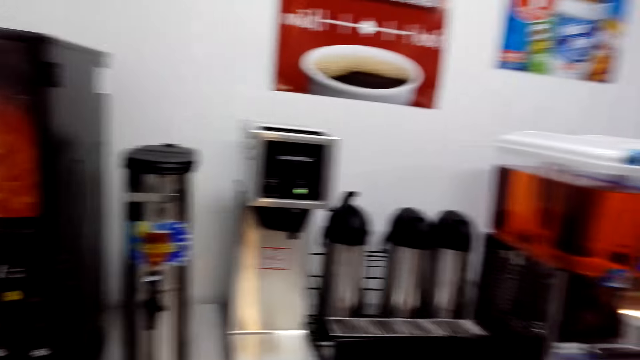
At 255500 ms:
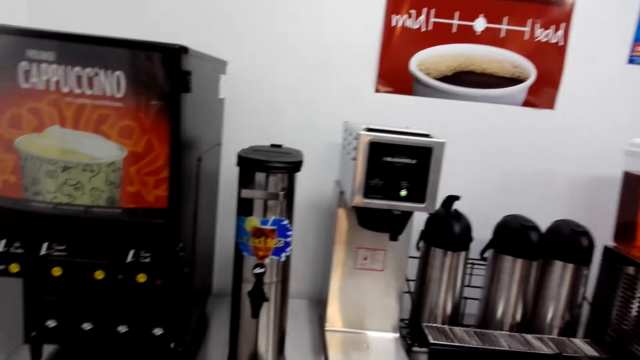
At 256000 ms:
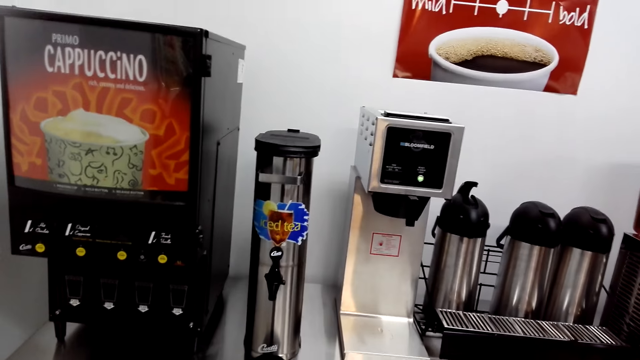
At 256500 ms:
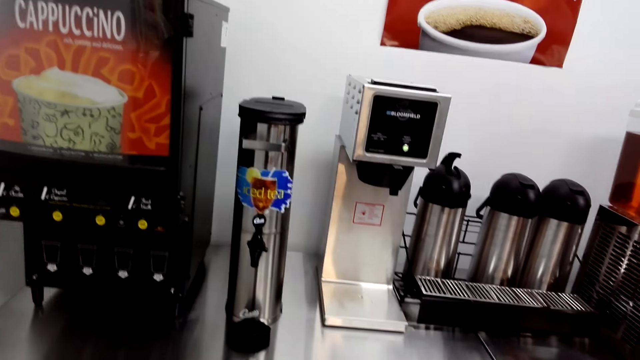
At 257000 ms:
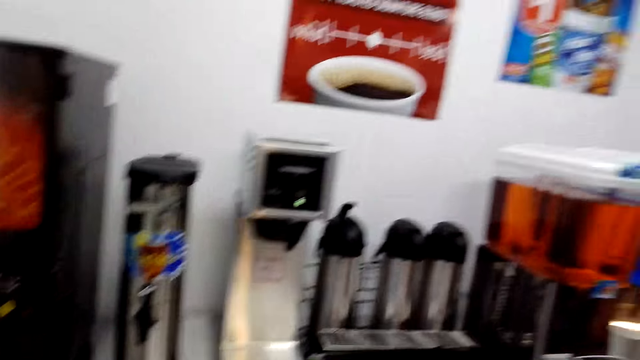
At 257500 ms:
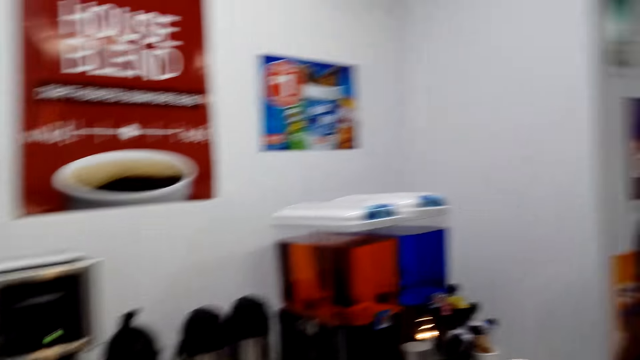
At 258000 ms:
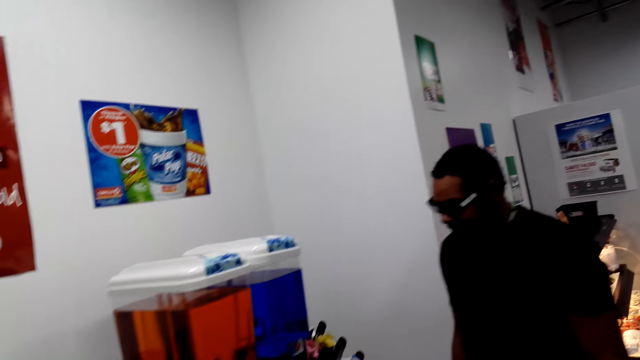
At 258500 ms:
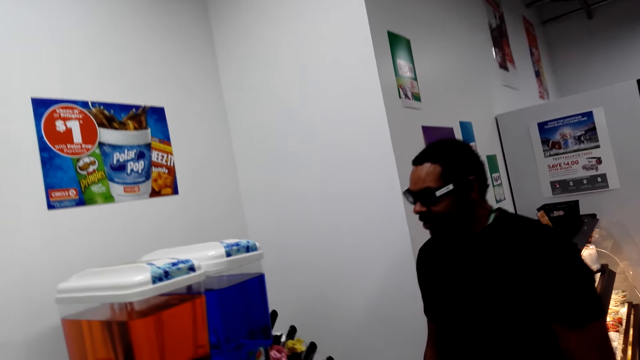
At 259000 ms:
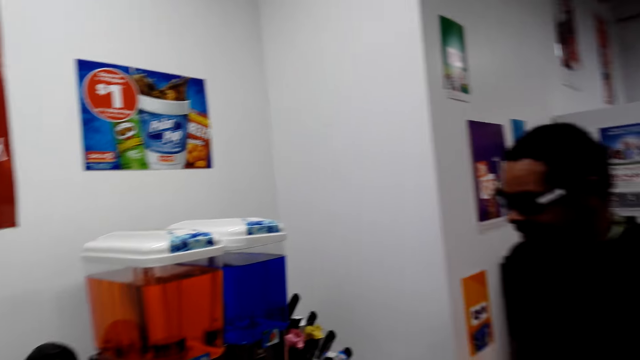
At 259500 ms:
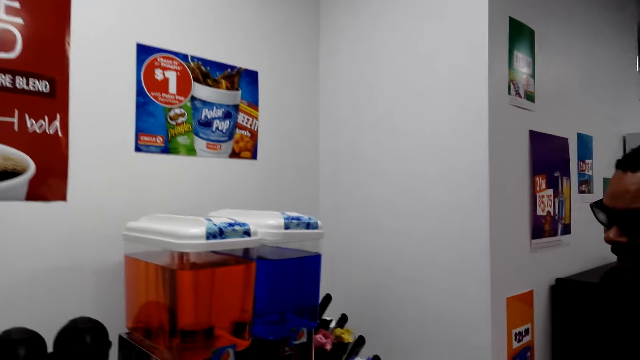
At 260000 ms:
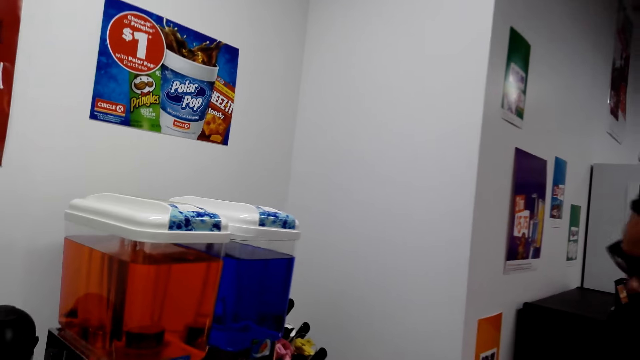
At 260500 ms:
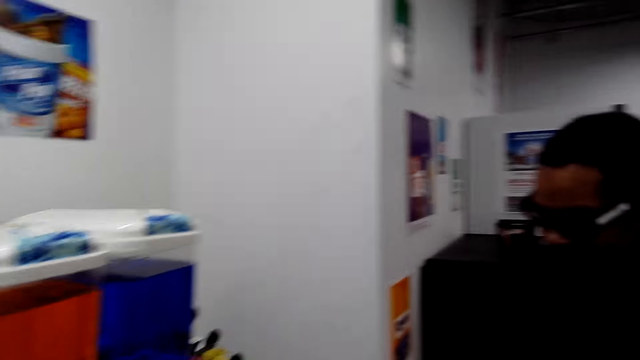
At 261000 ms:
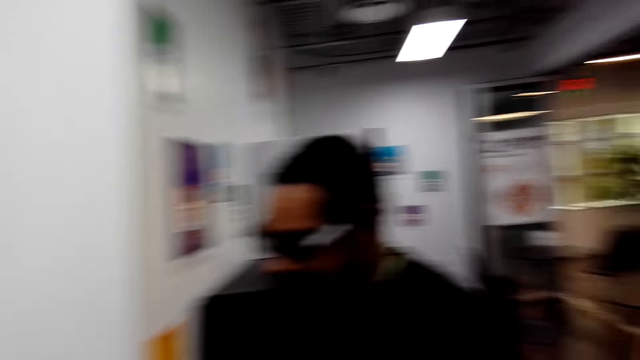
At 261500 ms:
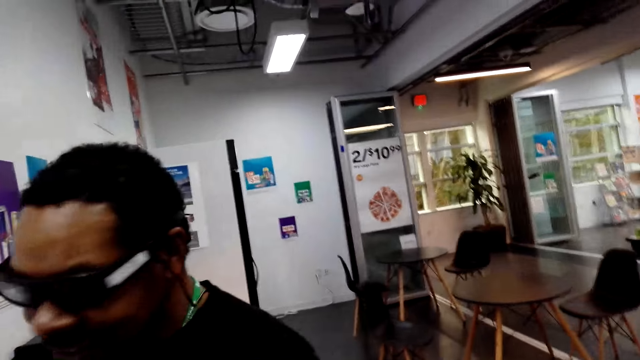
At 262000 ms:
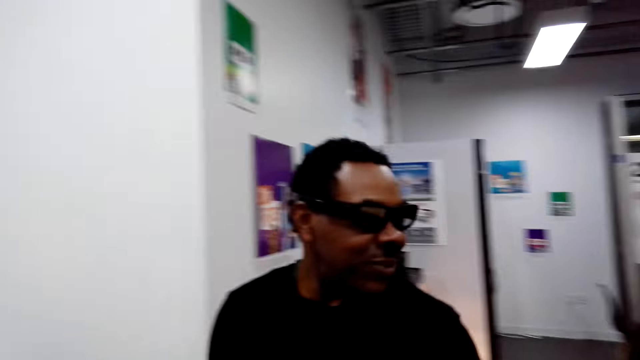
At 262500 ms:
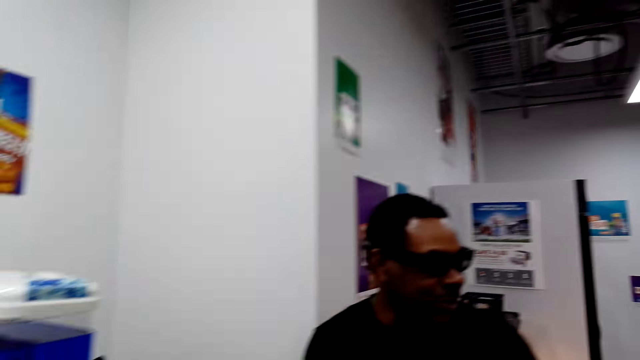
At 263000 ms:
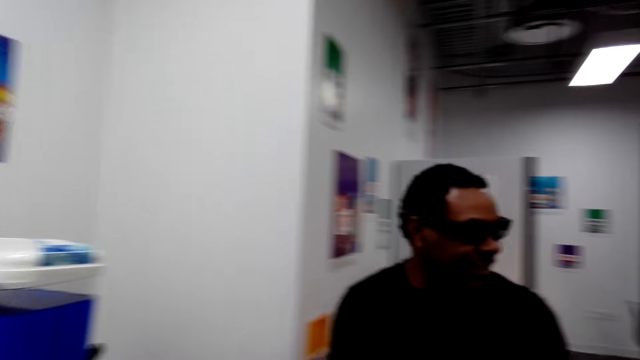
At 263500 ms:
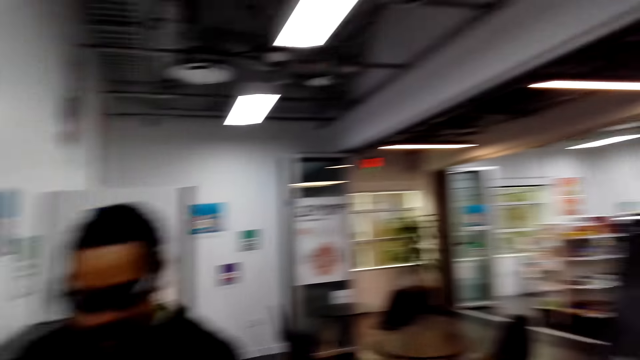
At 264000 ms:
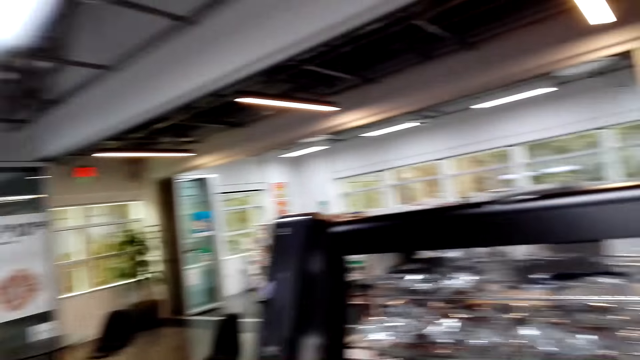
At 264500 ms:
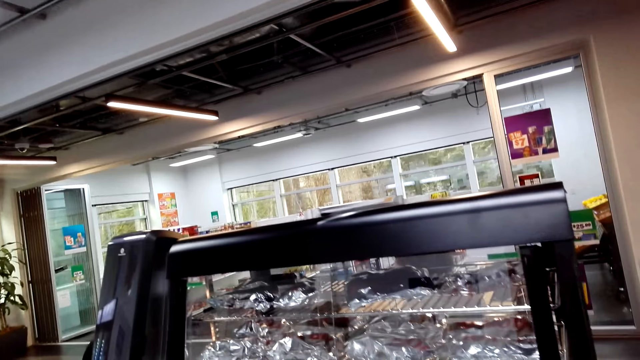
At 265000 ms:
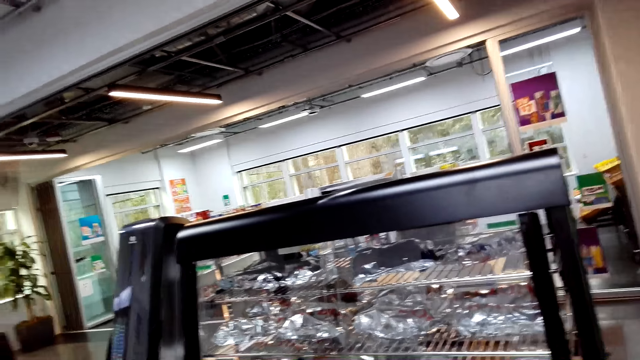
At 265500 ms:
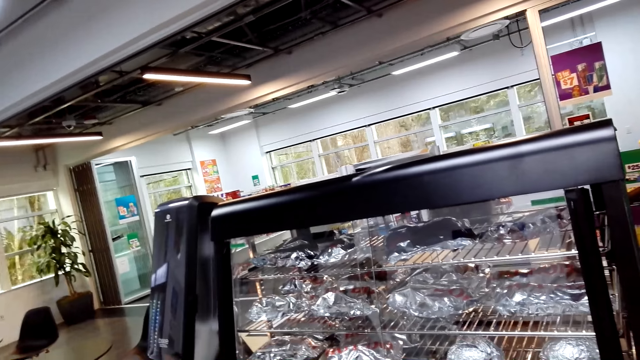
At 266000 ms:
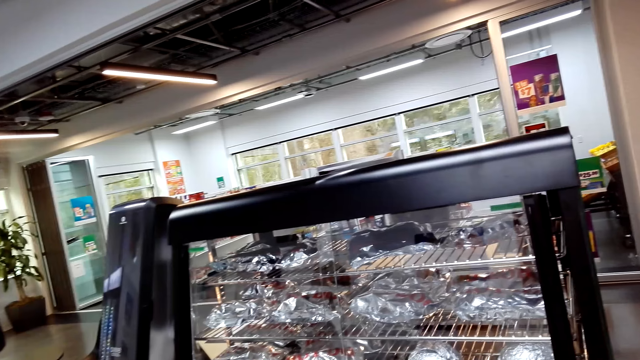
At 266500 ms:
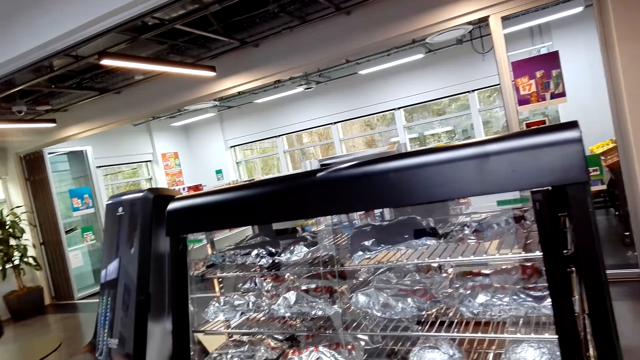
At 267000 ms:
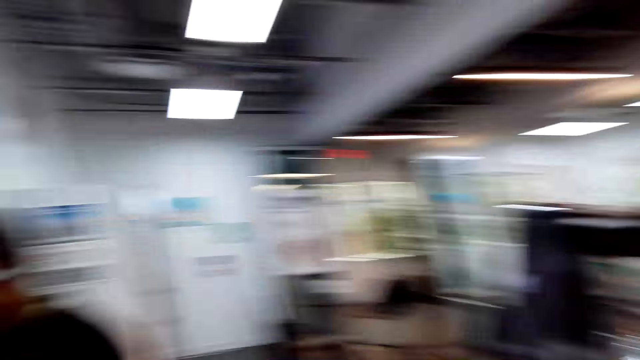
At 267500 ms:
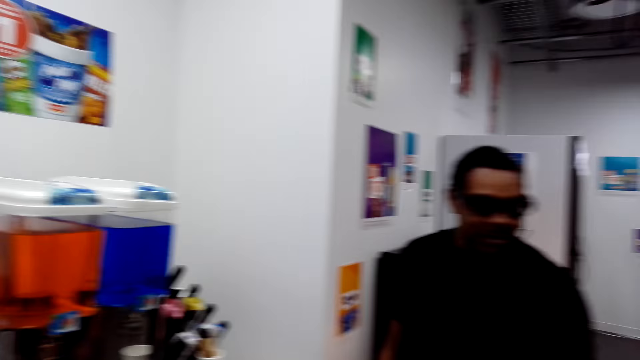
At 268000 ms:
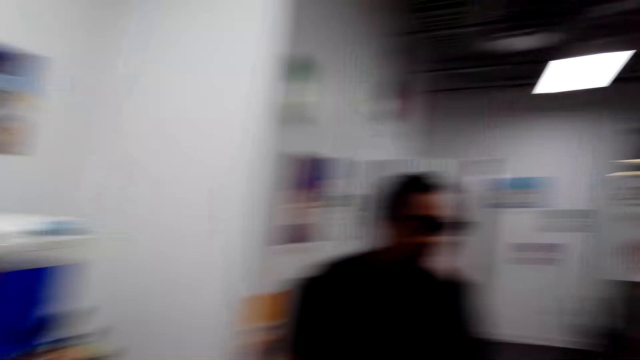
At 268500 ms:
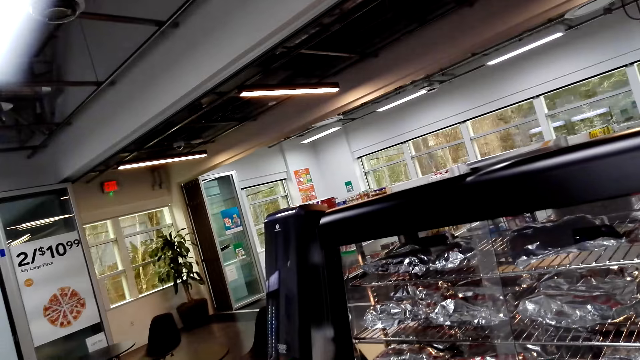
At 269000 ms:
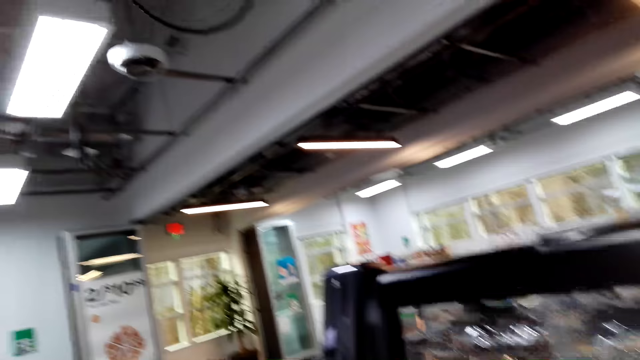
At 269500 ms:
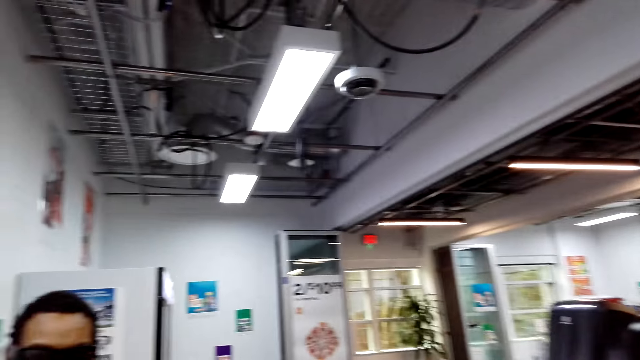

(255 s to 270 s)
The camera wearer talks to the man. They stare at the oven.

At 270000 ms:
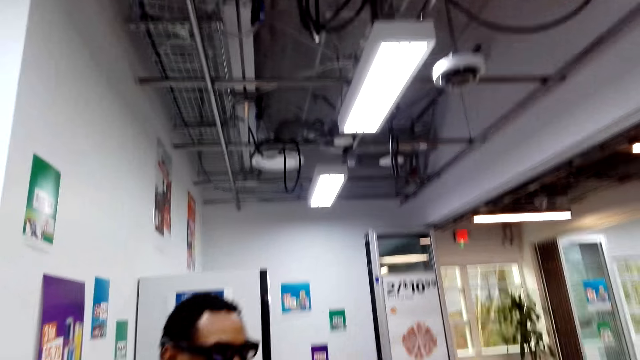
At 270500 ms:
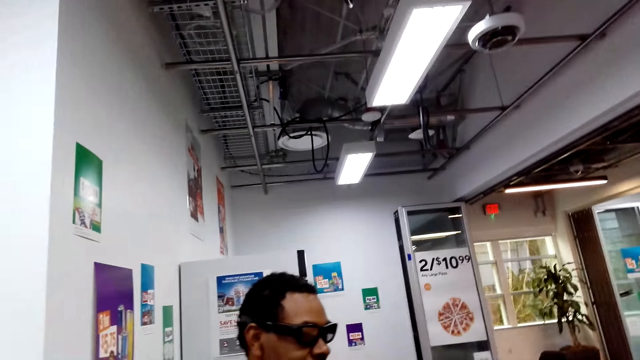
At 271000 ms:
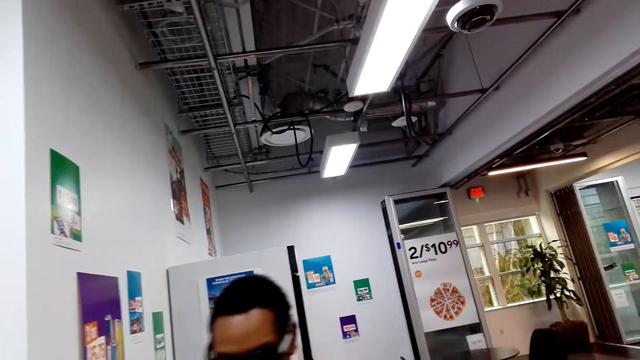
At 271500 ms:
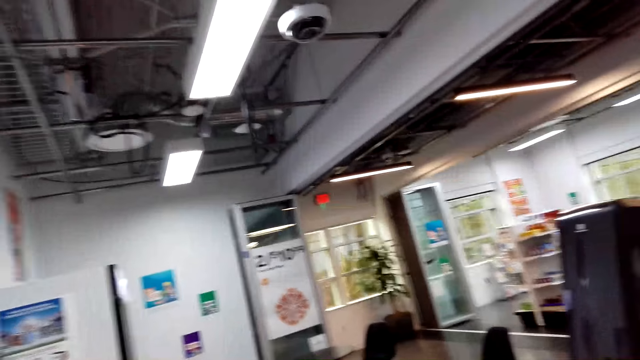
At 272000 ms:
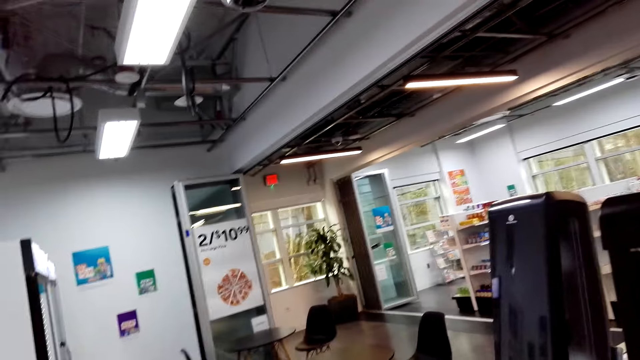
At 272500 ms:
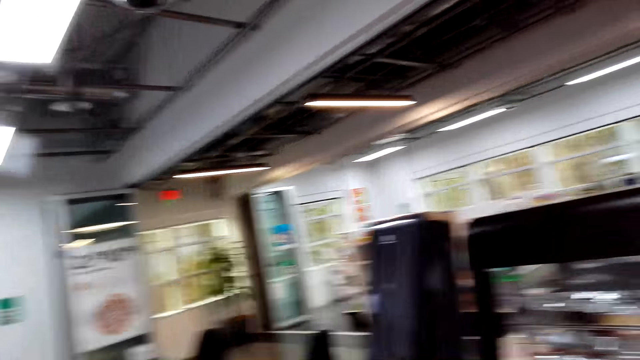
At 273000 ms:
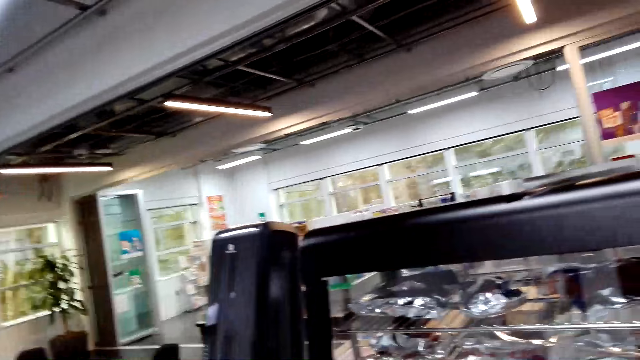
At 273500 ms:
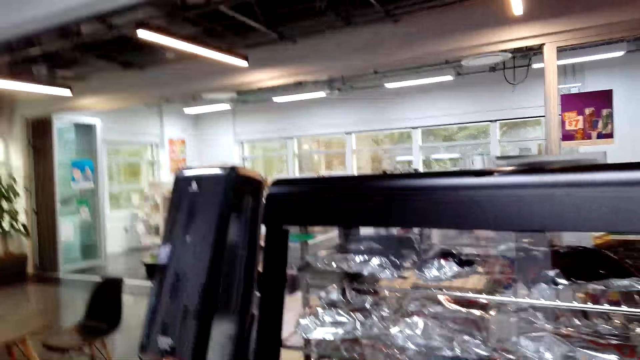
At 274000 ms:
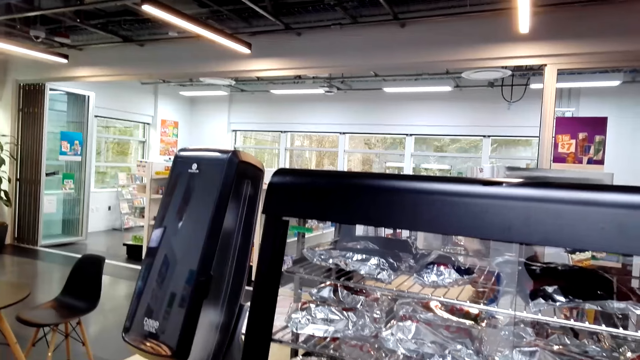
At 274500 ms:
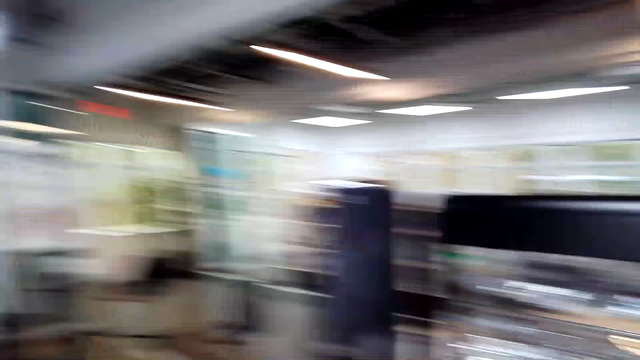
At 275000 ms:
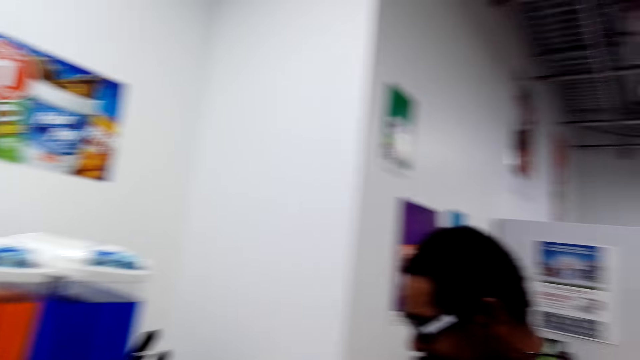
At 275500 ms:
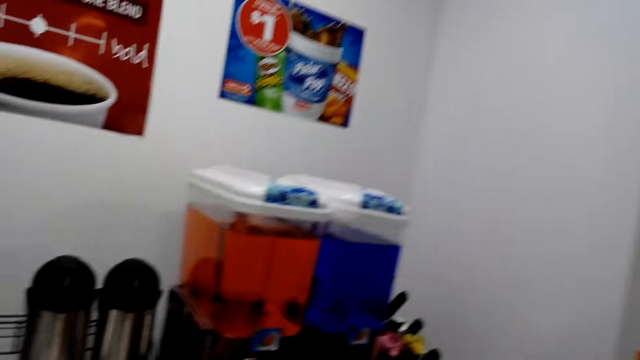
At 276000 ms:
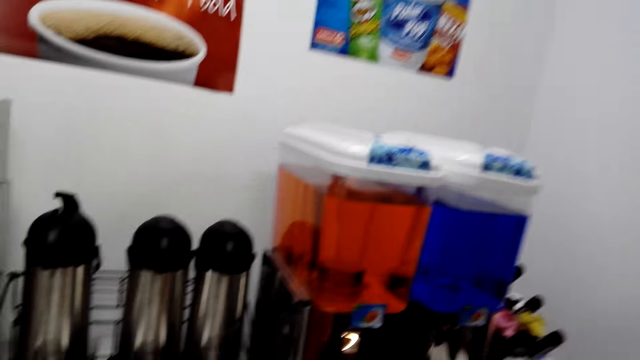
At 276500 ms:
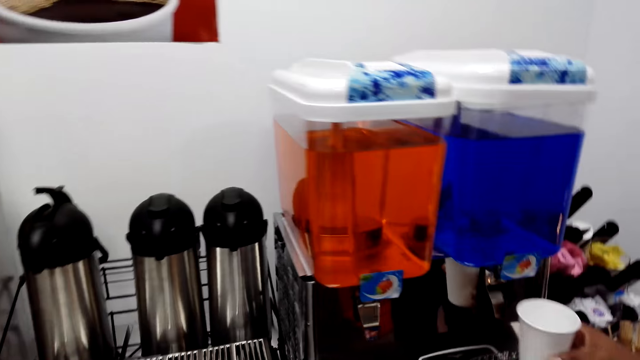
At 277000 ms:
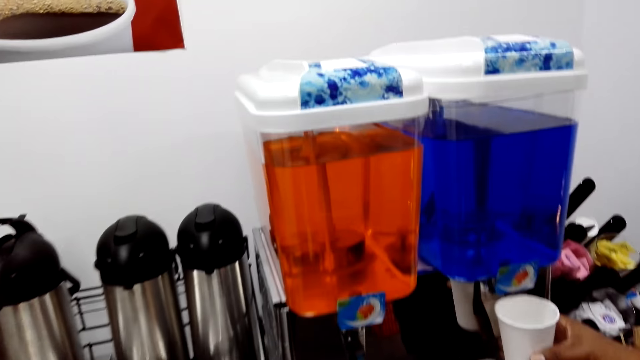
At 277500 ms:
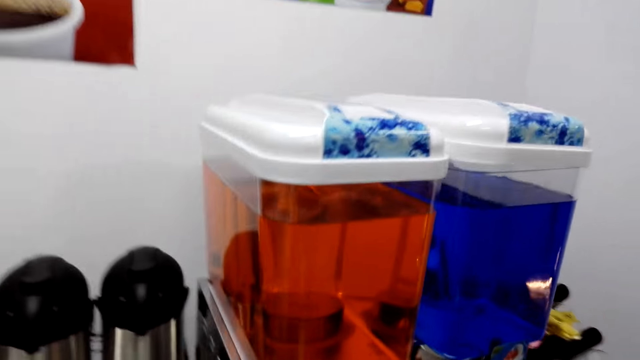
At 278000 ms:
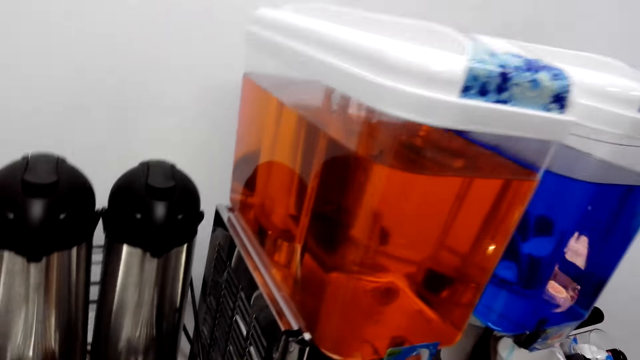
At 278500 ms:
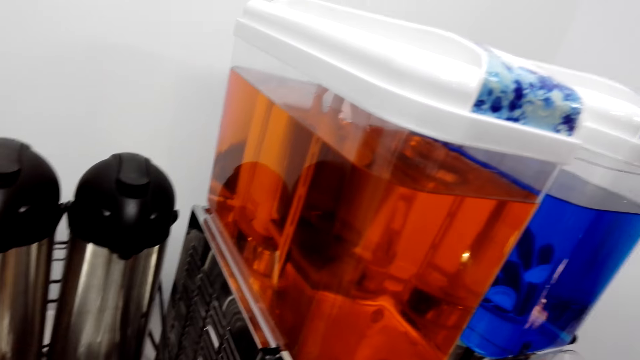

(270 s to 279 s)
A man fetches water on the dispenser. The camera wearer fetches the drink with the tumbler.
